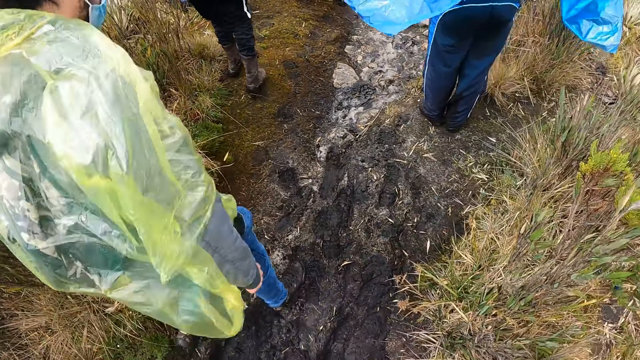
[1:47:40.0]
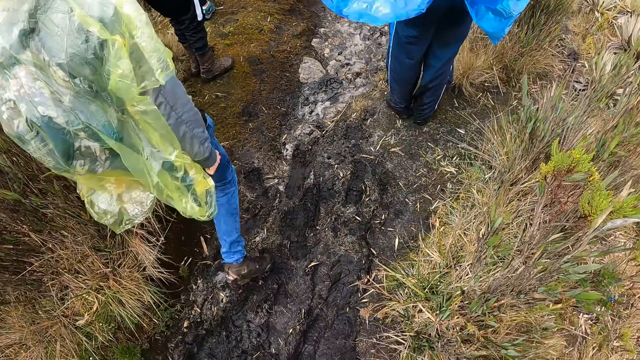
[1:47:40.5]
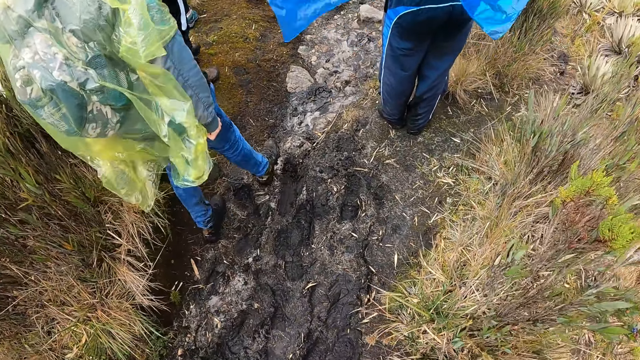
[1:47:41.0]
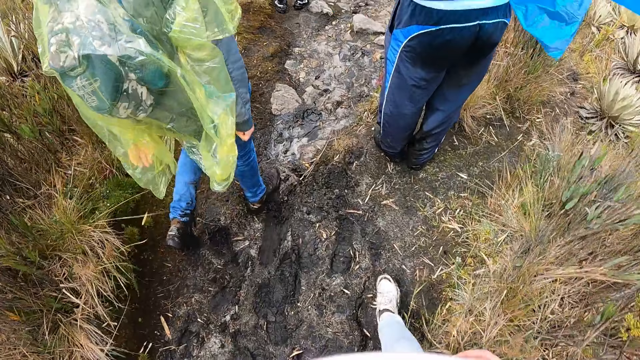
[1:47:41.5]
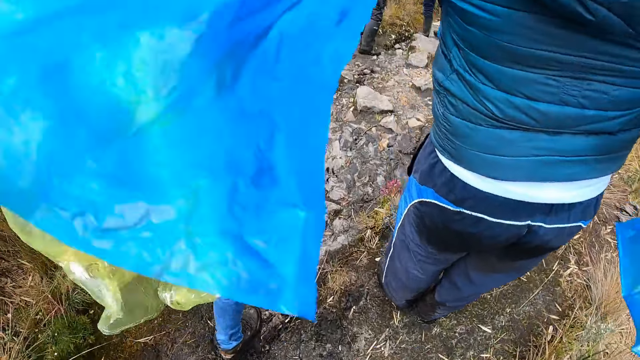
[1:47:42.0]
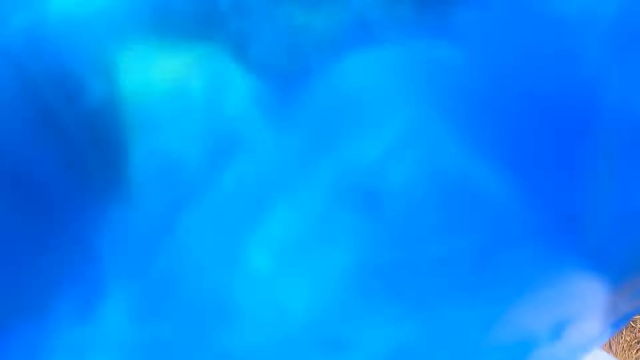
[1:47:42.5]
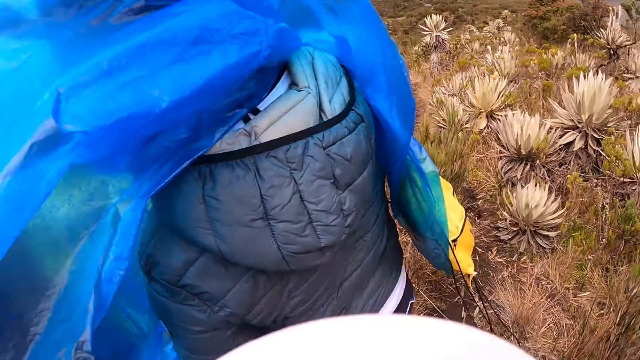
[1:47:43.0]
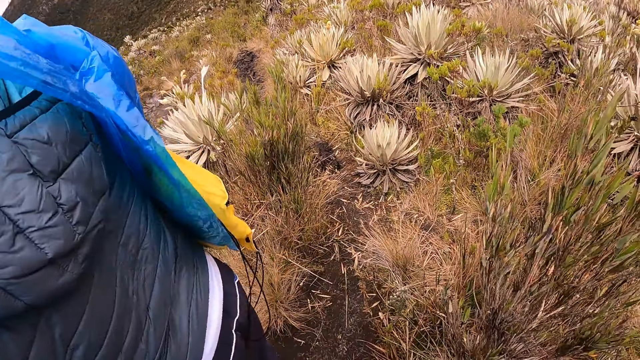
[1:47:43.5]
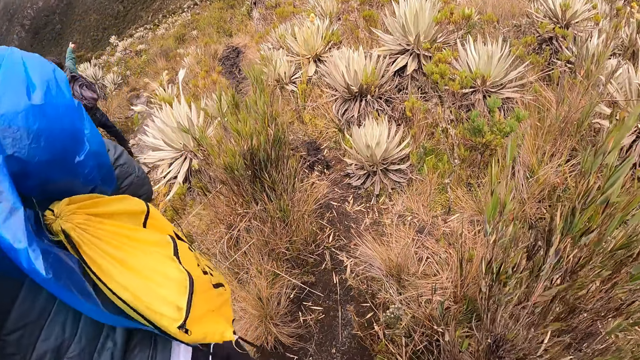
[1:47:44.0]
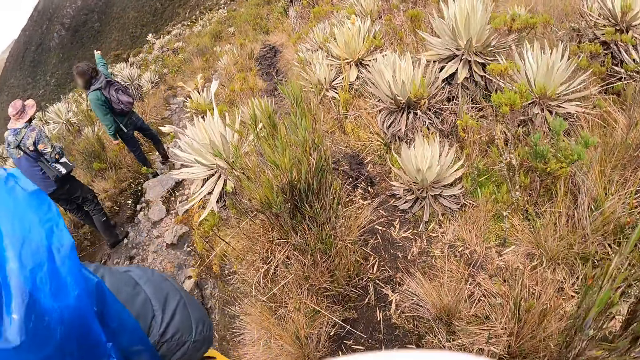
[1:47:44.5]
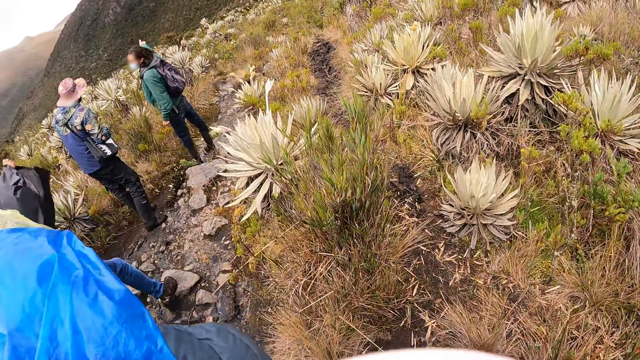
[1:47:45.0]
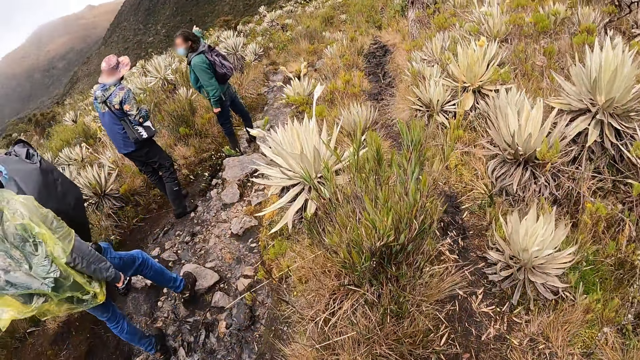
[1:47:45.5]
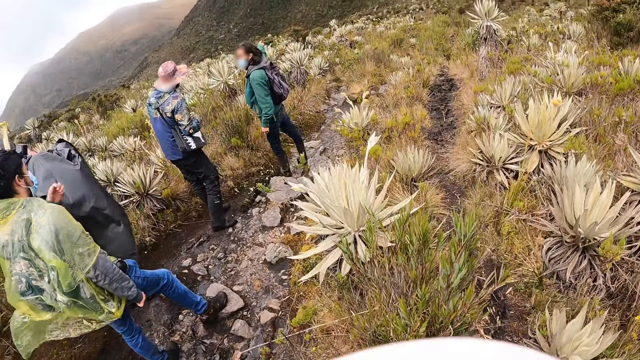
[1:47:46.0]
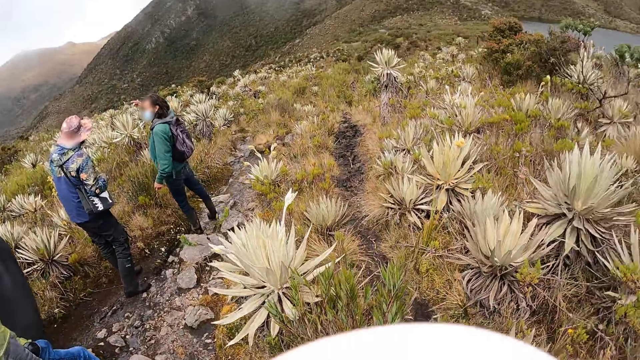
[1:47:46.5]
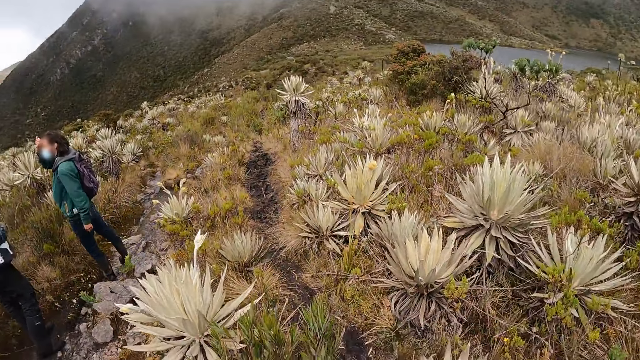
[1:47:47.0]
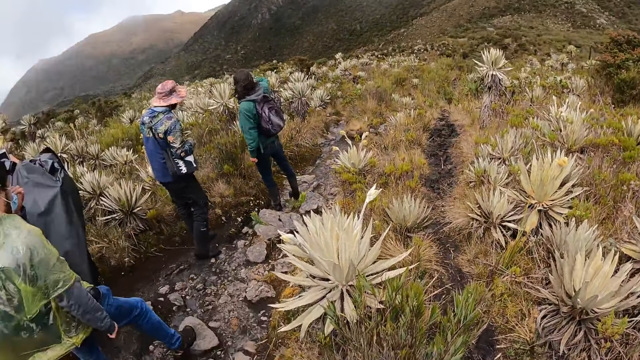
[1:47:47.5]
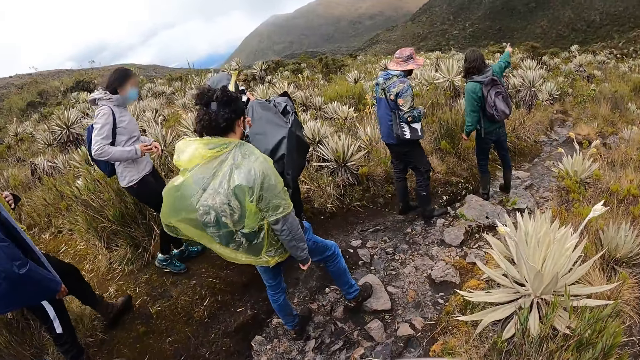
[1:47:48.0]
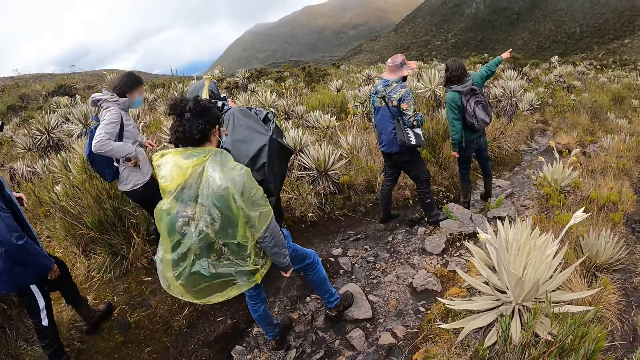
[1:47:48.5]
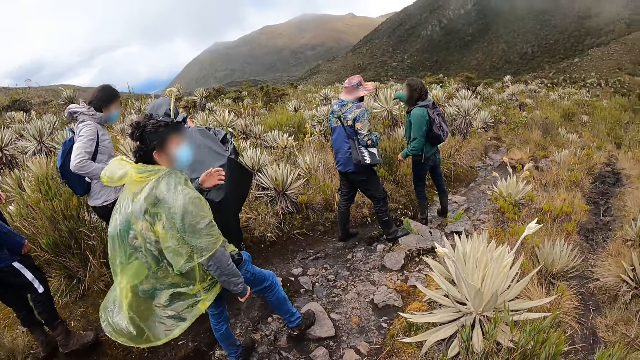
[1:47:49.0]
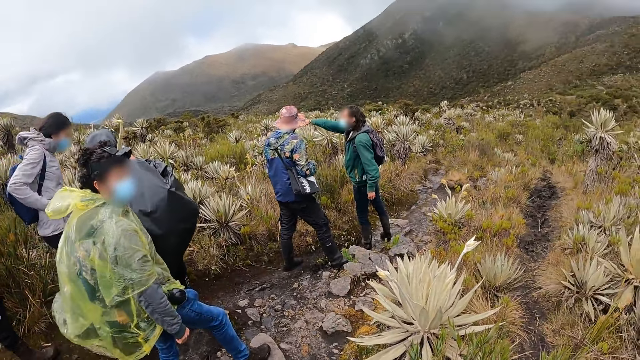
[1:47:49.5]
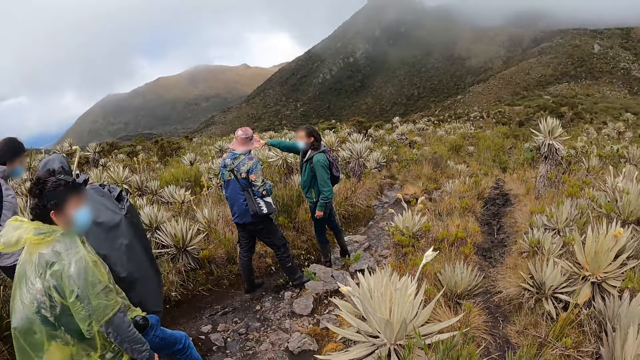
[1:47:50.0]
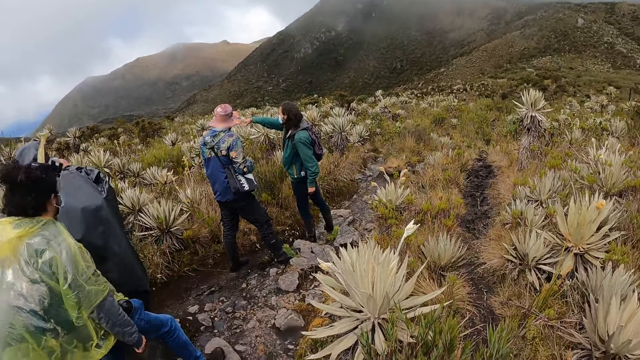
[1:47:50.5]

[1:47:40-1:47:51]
The camera wearer looks around the hill. The woman interacts with the man.

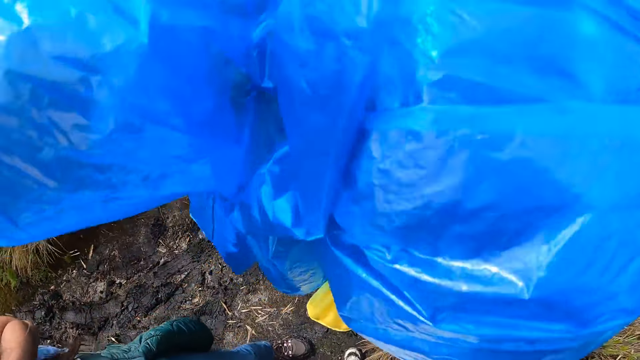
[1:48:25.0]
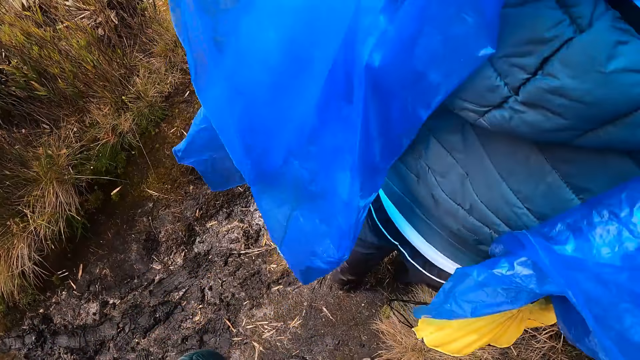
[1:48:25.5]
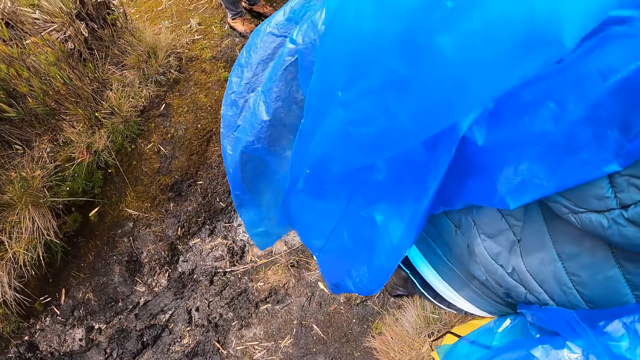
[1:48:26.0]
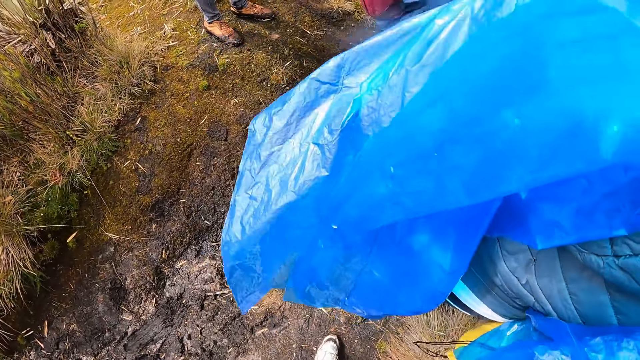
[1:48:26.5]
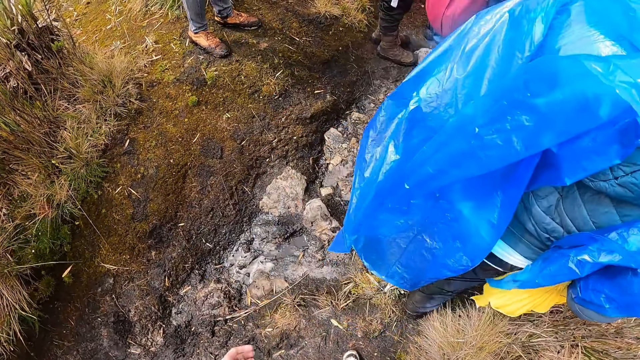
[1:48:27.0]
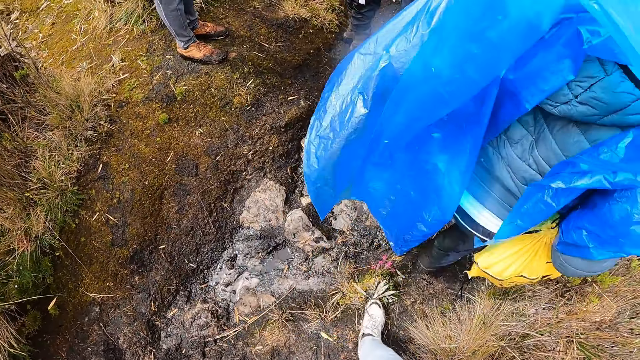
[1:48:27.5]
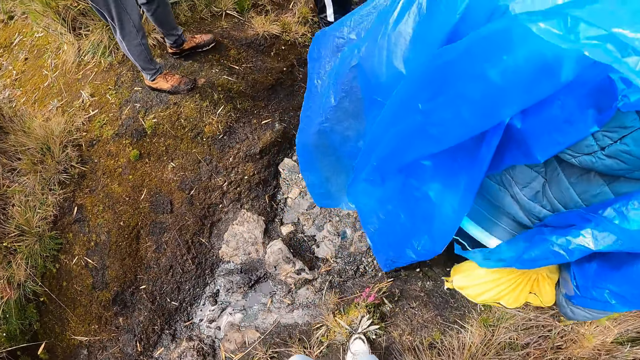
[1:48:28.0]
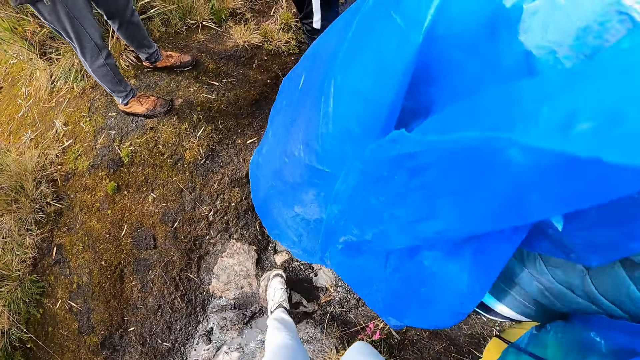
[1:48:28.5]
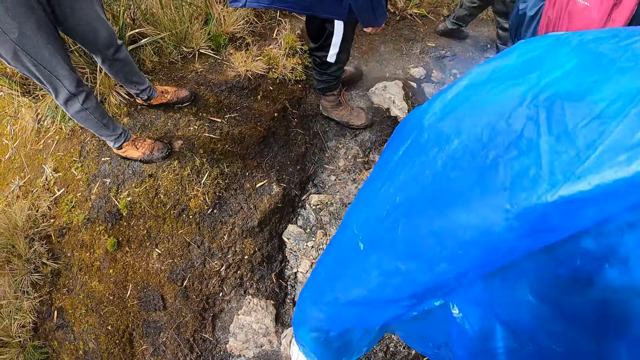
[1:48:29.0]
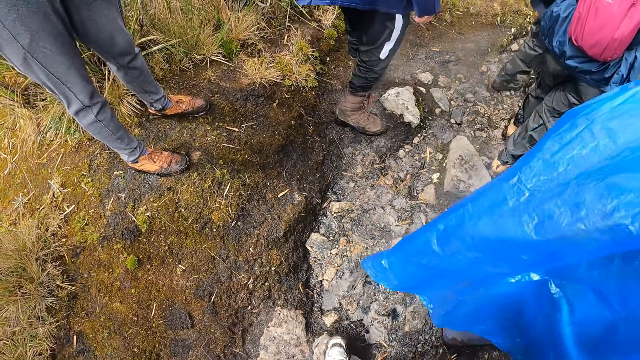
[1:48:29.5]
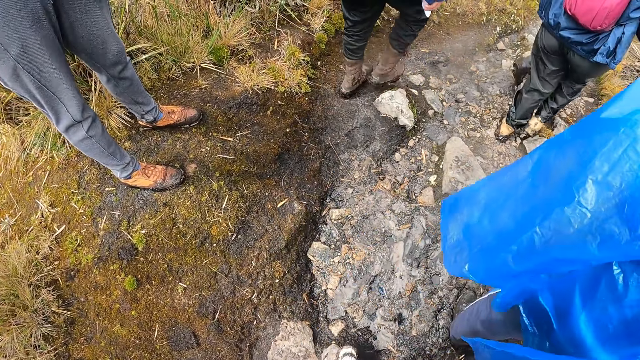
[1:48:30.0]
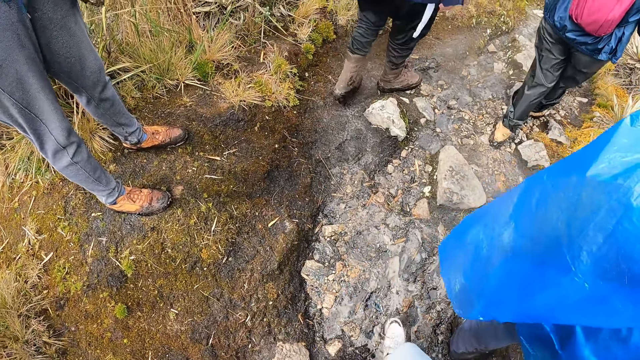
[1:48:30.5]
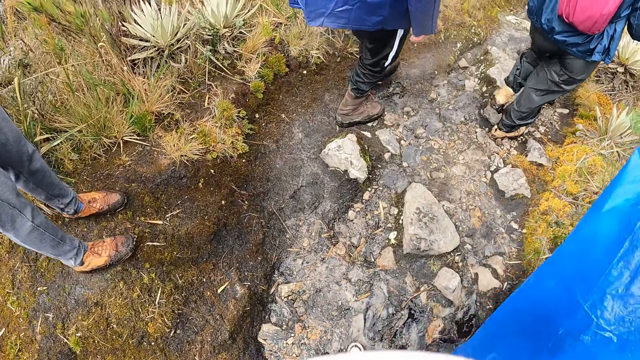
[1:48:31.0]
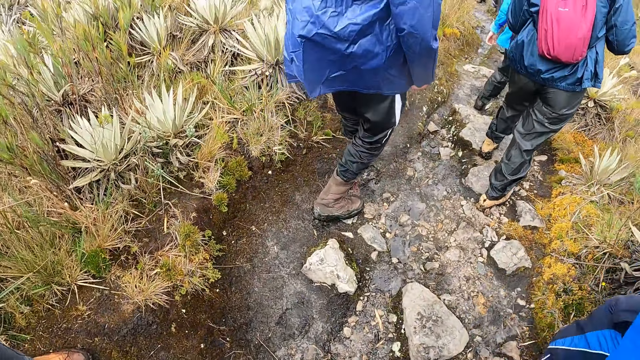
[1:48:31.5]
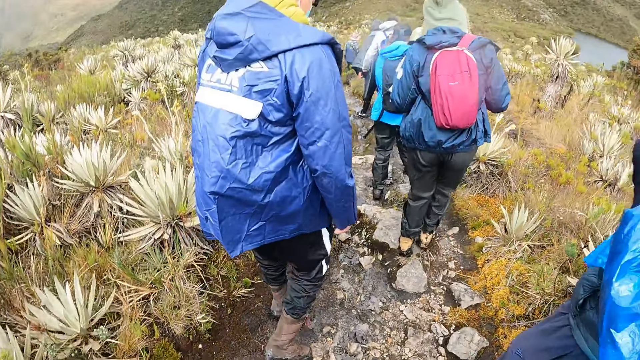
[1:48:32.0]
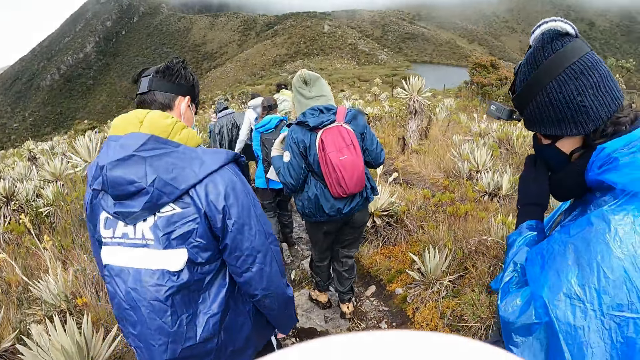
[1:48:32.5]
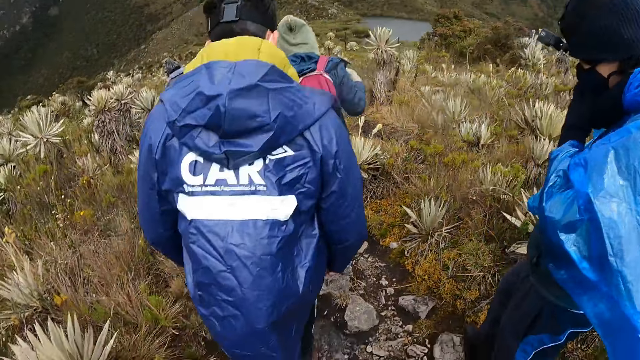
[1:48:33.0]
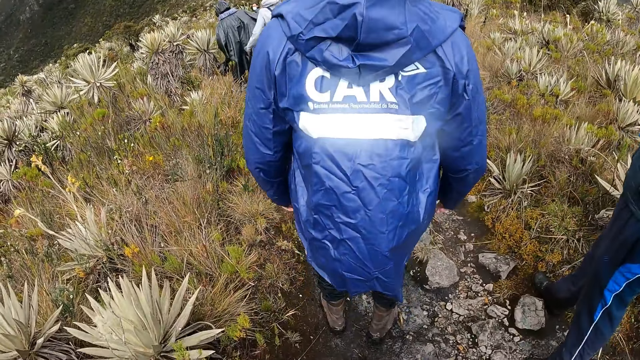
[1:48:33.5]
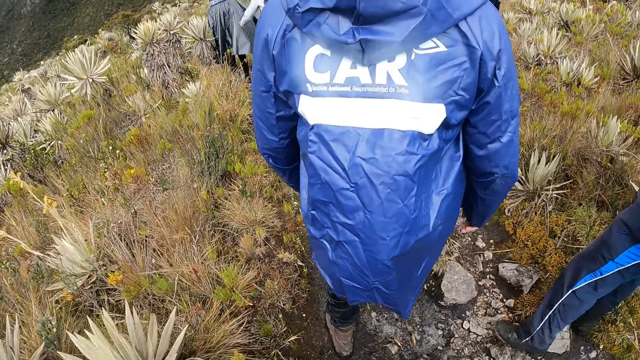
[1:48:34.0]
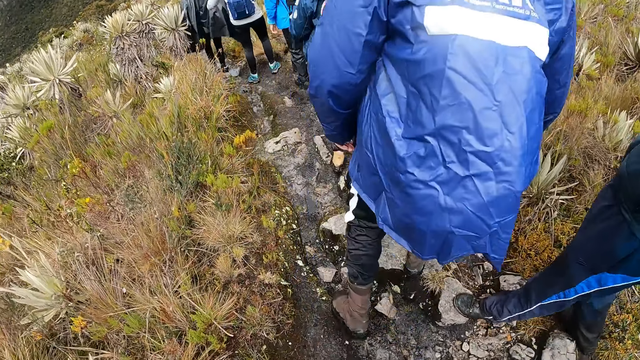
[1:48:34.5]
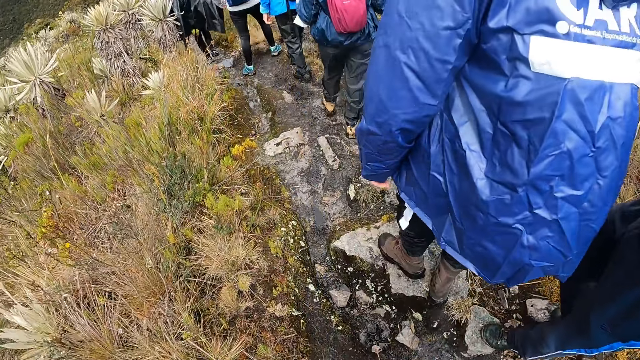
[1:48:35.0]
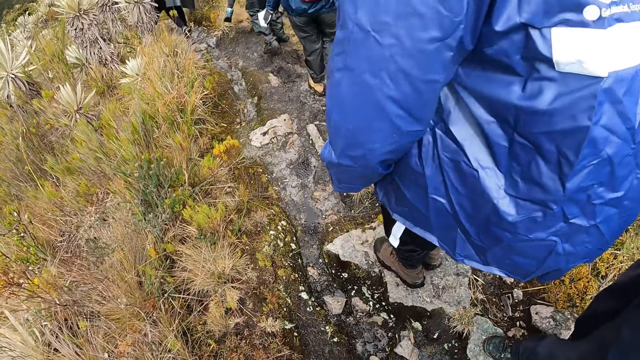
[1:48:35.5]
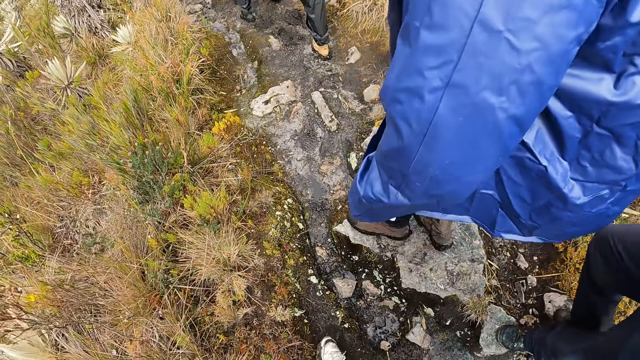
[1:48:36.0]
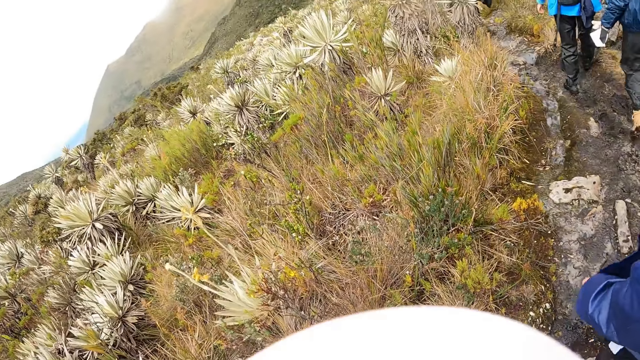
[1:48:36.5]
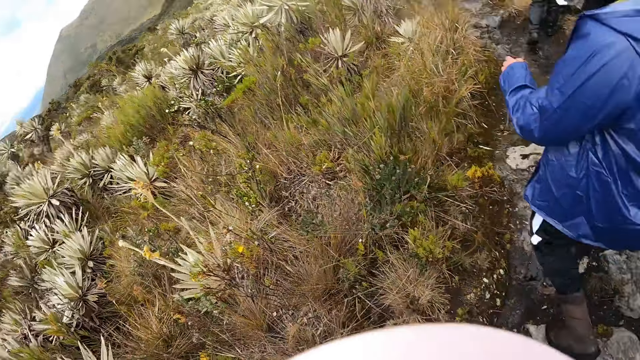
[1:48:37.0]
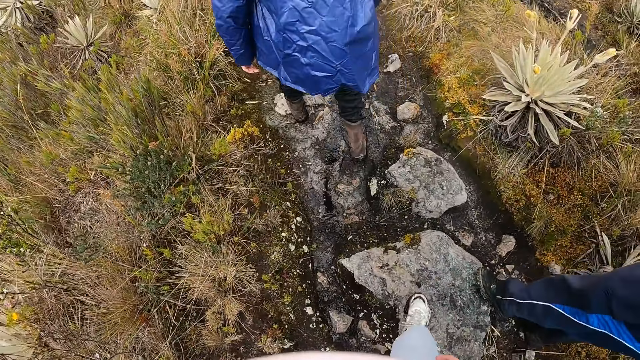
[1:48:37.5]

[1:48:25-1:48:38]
The camera wearer walks on a trail. They look around.
